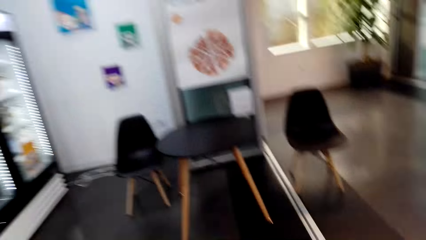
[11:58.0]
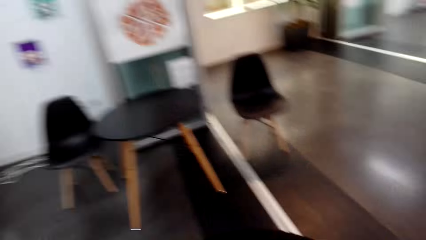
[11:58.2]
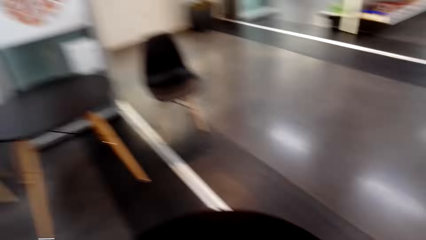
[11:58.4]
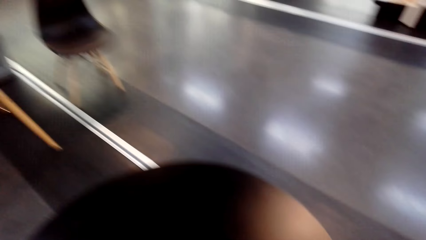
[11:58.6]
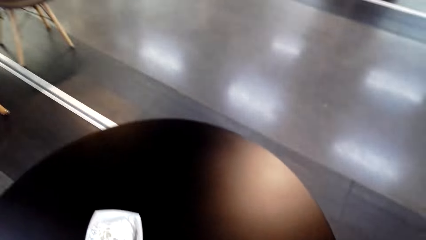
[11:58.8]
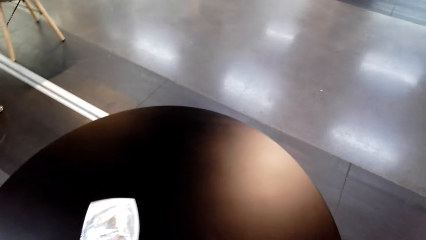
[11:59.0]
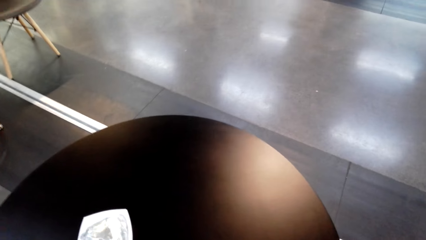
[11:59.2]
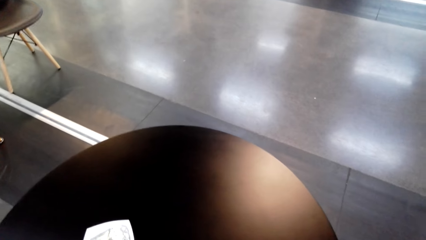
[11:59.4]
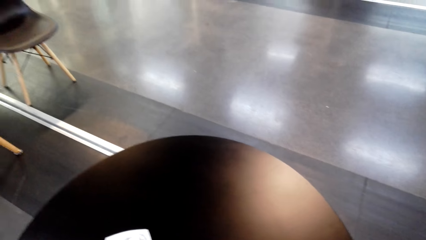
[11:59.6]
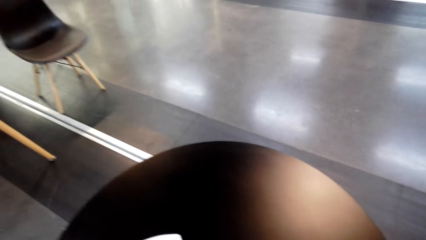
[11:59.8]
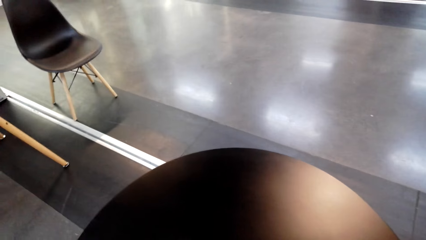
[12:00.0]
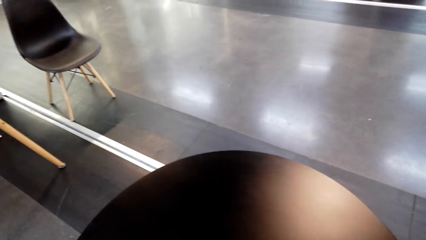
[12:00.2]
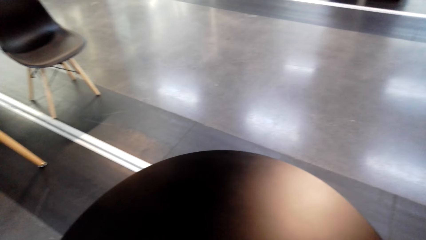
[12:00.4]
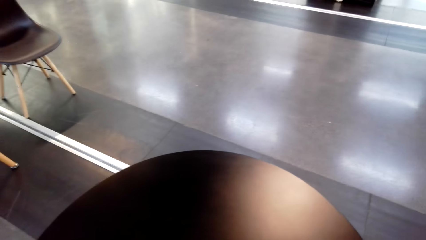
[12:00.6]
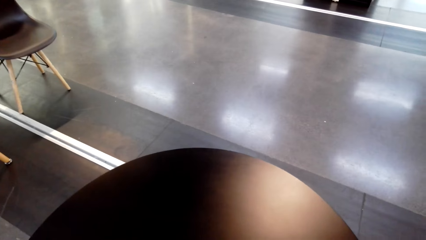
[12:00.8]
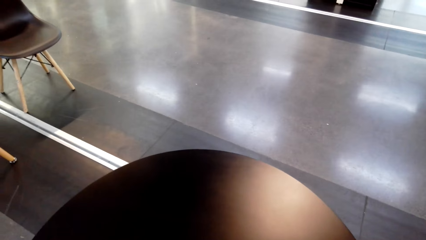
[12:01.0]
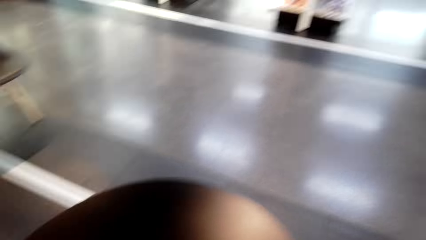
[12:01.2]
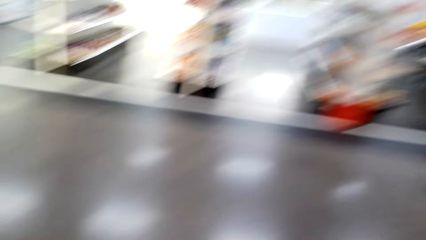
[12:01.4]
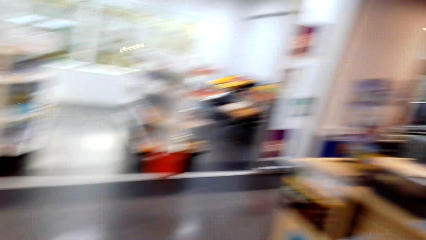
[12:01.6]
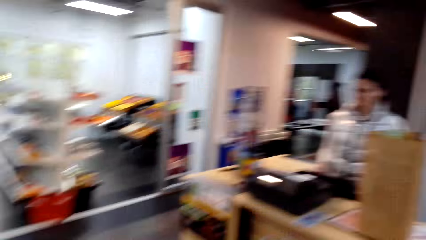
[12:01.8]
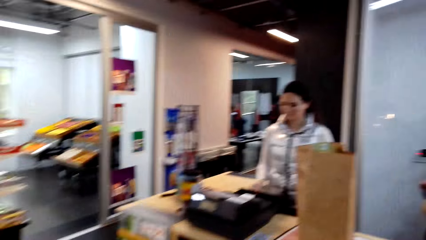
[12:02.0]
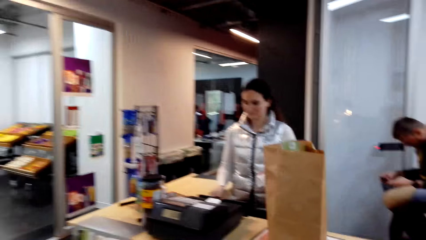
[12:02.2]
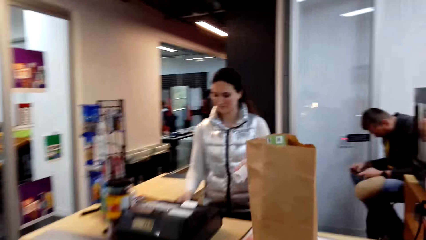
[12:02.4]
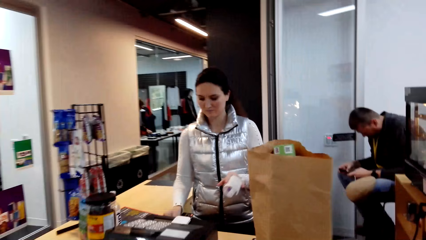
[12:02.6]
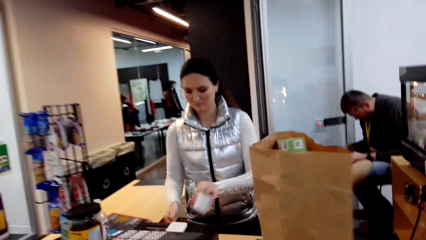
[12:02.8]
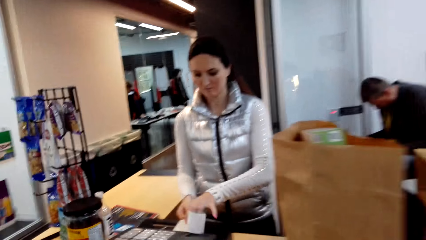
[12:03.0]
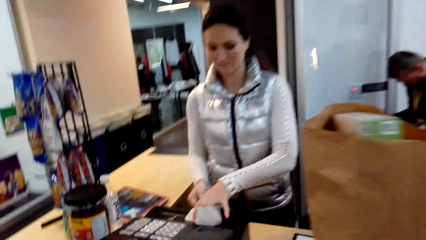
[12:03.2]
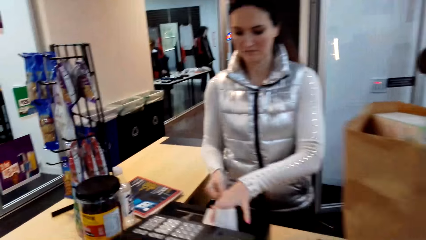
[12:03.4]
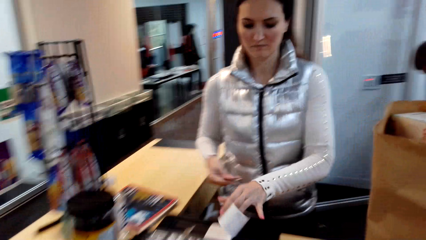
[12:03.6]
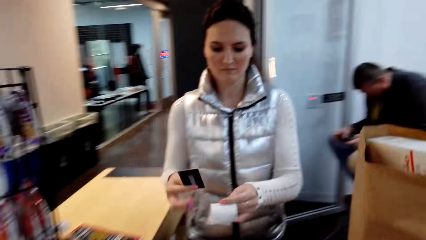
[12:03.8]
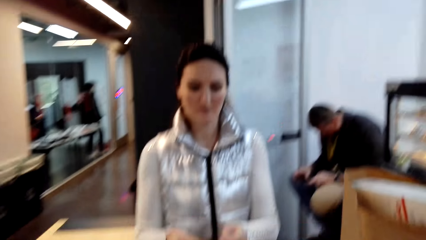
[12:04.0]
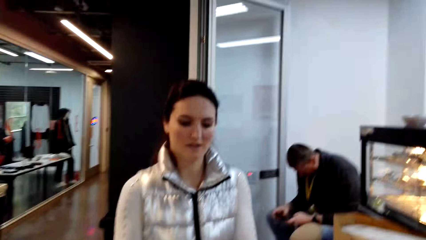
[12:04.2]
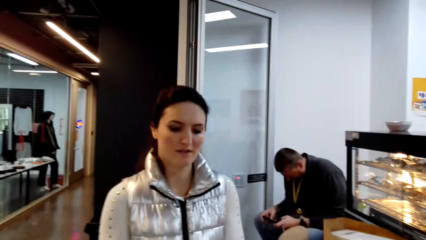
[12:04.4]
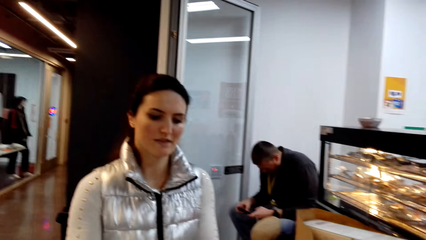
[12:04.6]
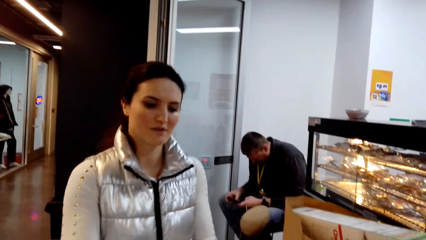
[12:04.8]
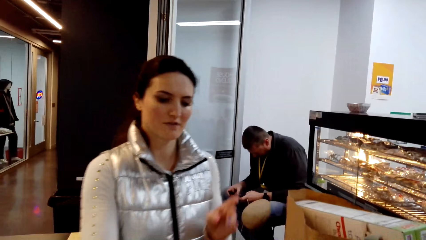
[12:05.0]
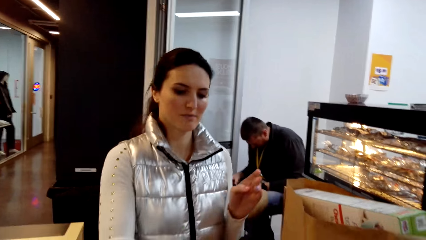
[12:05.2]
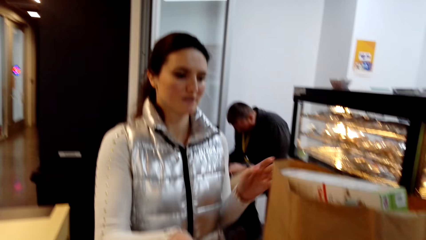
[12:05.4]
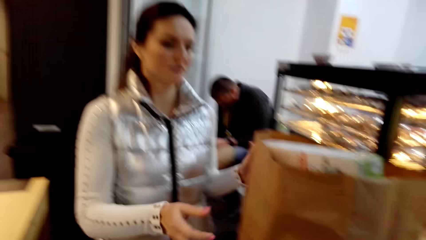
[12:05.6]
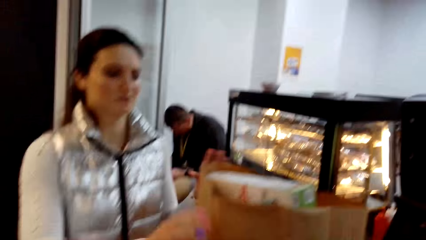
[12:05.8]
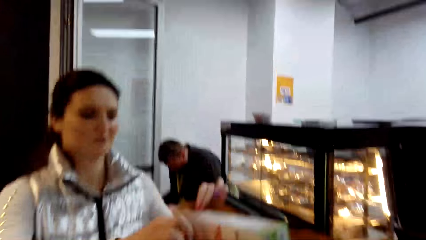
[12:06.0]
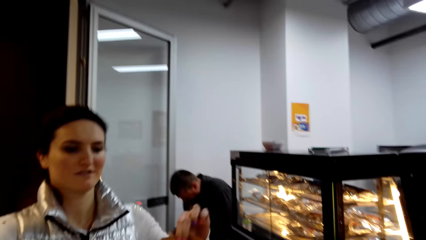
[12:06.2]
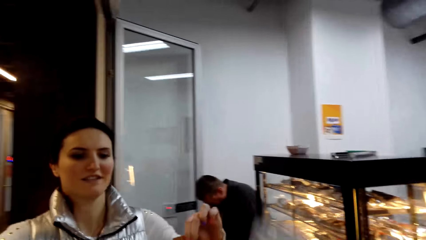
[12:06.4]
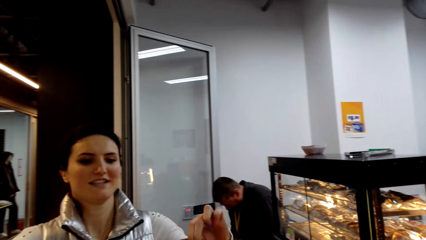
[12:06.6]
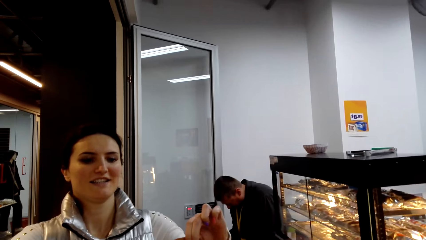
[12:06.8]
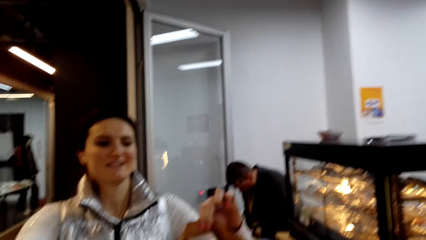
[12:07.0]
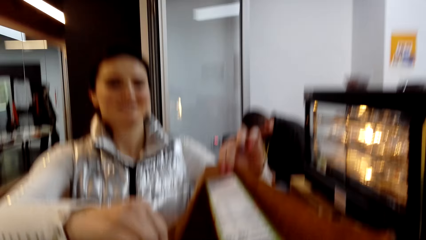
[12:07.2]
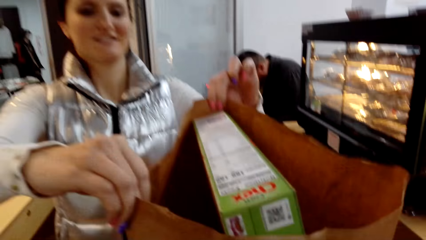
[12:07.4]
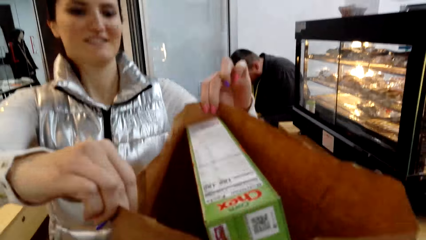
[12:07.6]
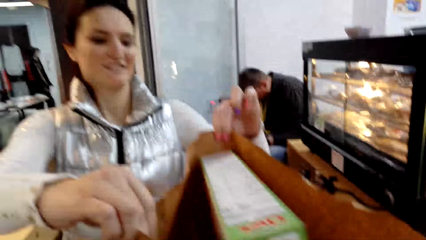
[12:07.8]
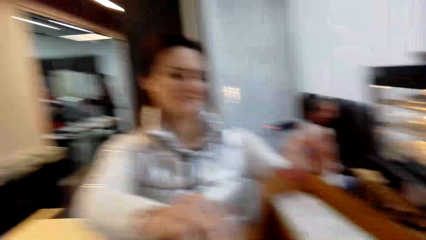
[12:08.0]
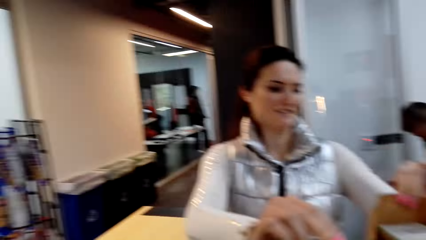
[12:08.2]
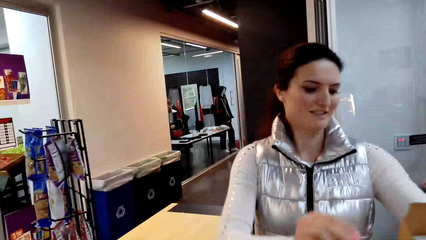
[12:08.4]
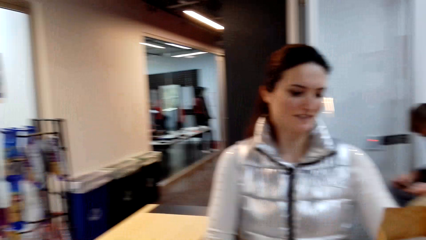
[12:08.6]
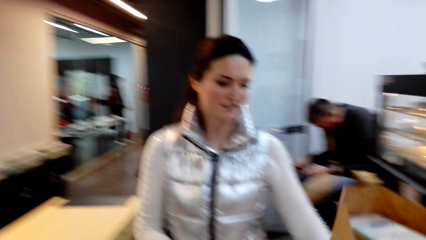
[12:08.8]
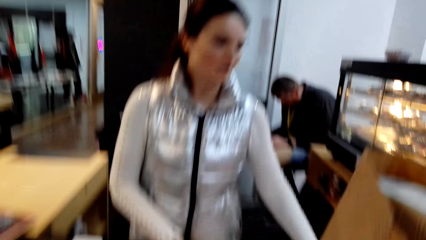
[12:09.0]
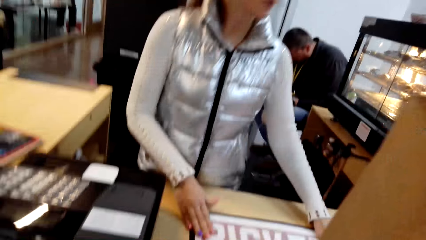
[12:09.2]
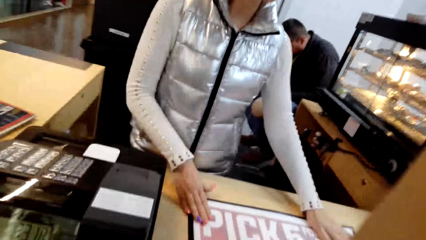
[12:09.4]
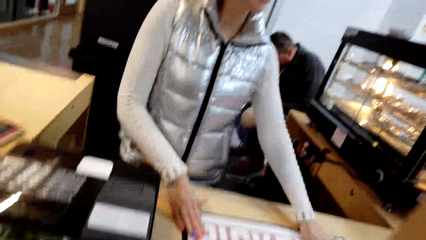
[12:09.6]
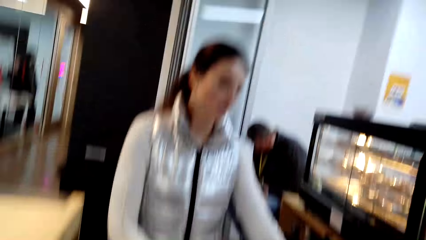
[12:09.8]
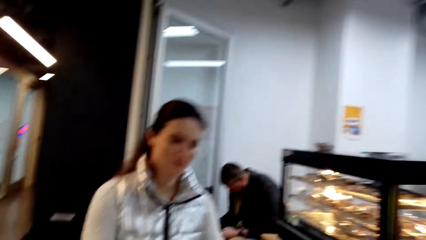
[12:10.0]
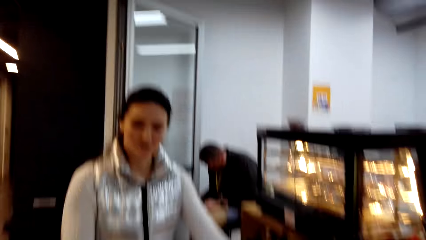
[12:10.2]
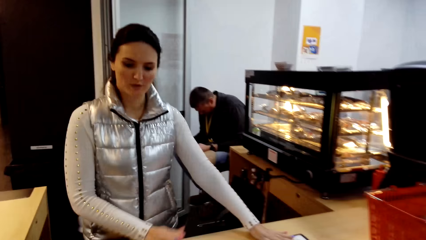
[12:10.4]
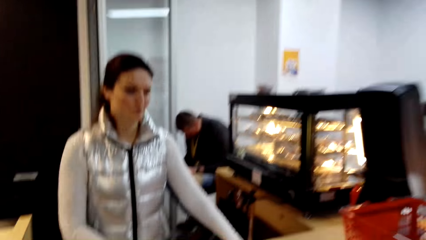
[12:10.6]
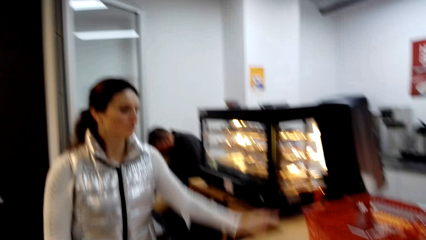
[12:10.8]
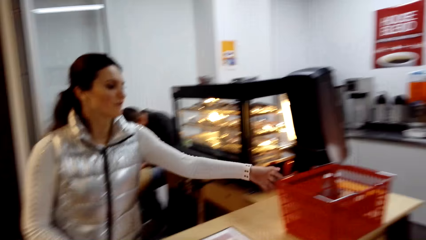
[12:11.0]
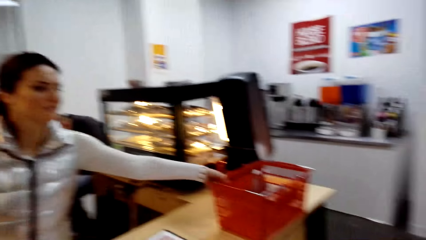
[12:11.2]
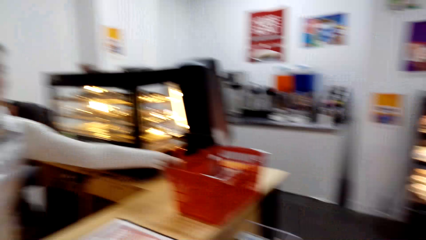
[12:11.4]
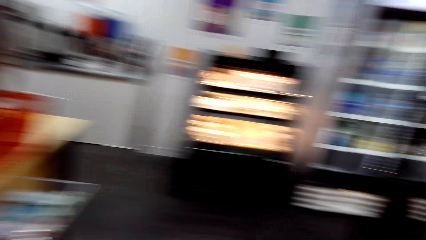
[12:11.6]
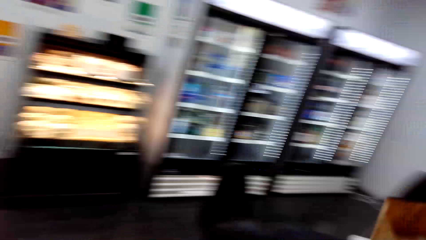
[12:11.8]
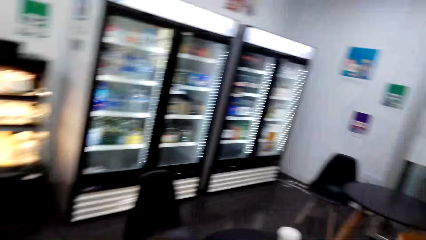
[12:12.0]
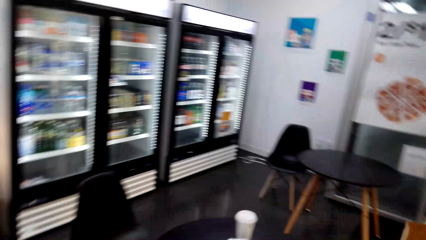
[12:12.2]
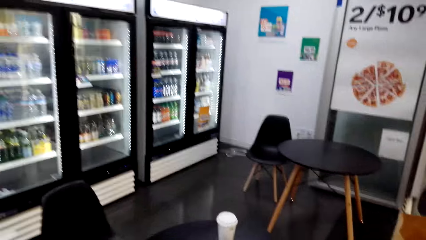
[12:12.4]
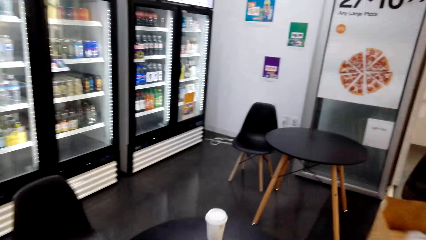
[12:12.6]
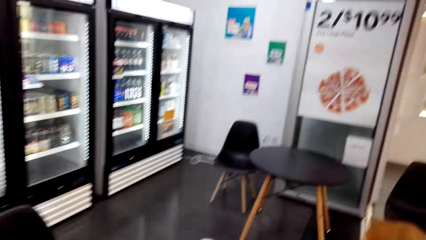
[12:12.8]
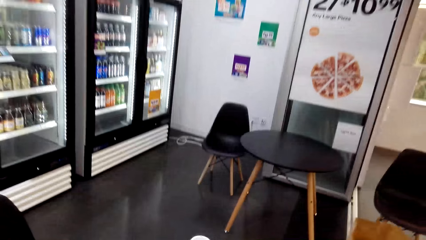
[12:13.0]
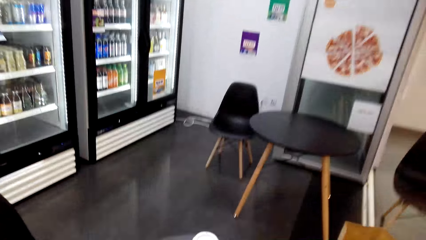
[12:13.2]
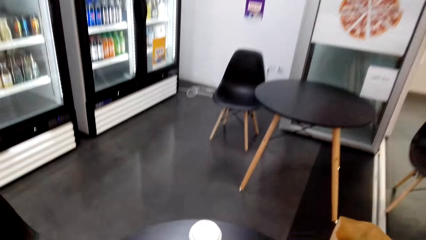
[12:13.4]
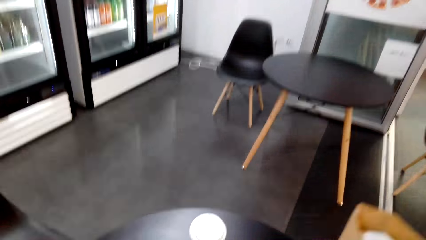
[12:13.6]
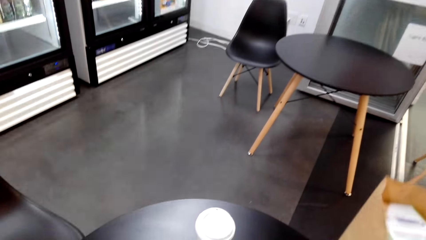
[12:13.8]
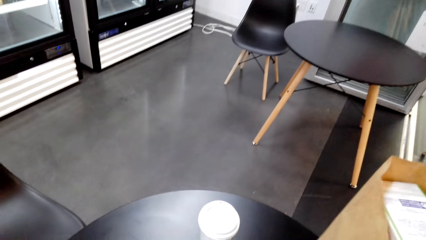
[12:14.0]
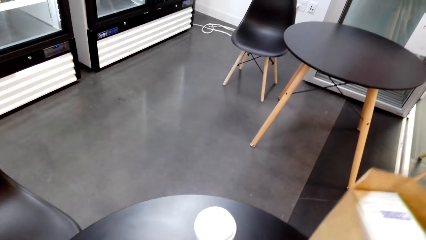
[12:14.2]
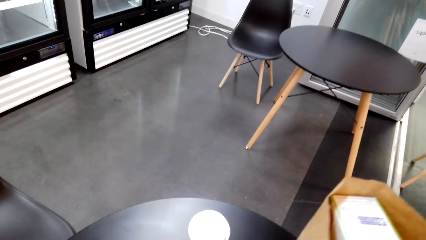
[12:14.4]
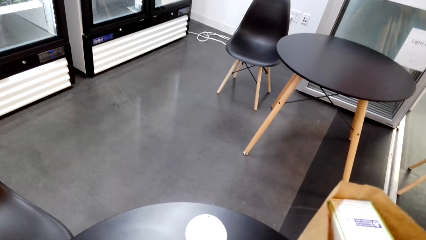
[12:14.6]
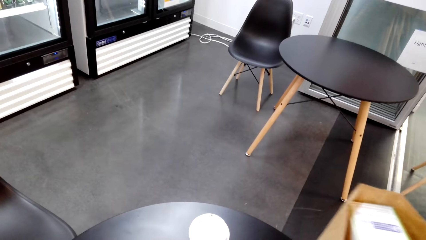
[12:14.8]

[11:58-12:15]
The camera wearer looks at the coffee table. A lady picks up the paper. The lady holds the receipt. The lady passes the card and paper to the camera wearer. The lady picks up the bag. The camera wearer looks around. The lady holds the paper bag. The lady picks up the trolley. The lady holds the shopping basket. The camera wearer looks around. They move the bag.
